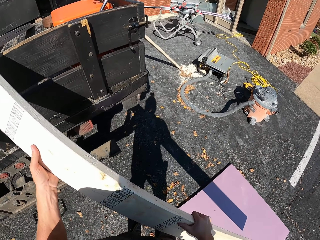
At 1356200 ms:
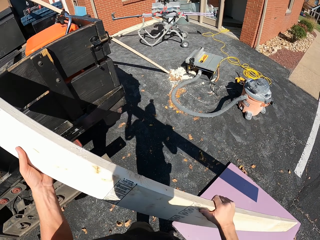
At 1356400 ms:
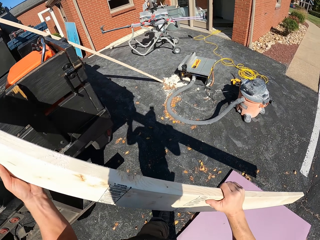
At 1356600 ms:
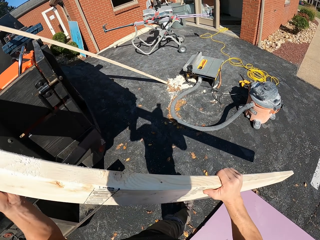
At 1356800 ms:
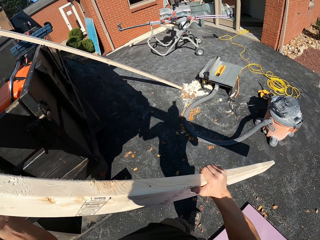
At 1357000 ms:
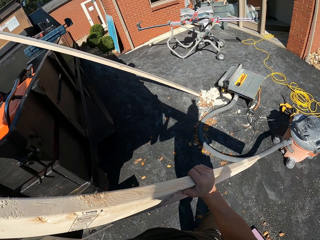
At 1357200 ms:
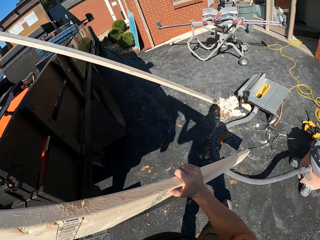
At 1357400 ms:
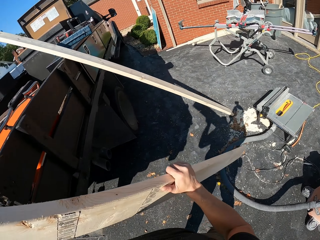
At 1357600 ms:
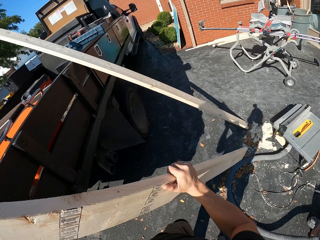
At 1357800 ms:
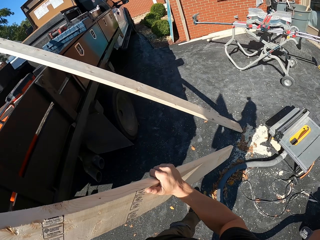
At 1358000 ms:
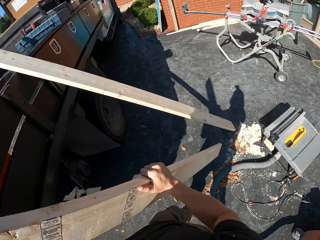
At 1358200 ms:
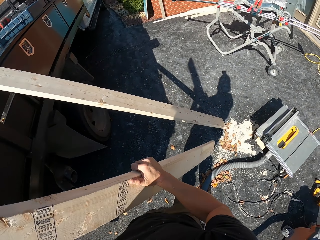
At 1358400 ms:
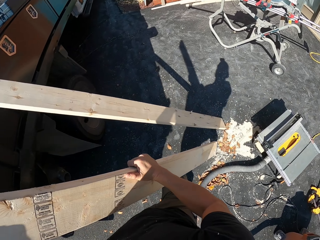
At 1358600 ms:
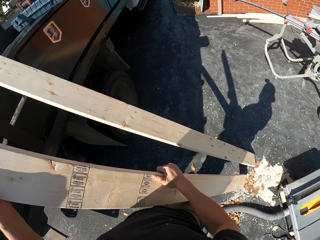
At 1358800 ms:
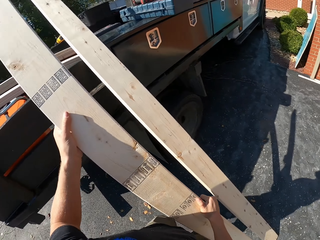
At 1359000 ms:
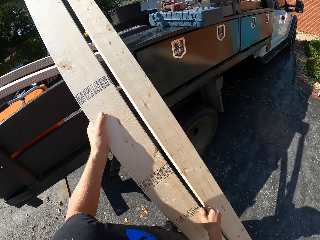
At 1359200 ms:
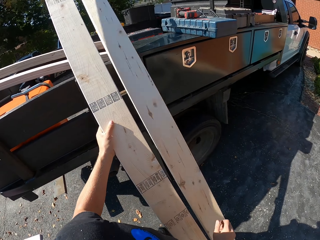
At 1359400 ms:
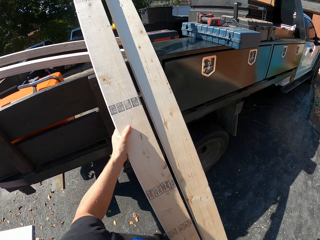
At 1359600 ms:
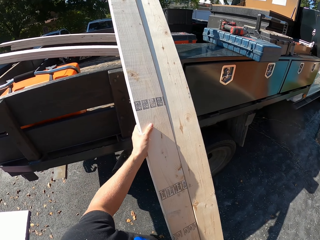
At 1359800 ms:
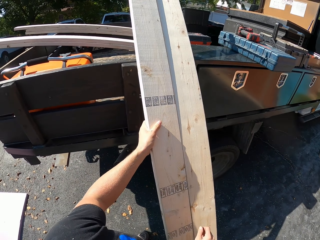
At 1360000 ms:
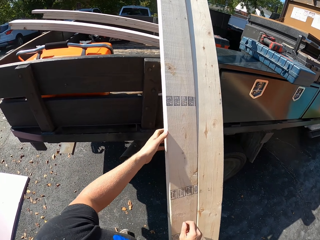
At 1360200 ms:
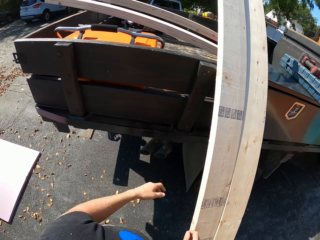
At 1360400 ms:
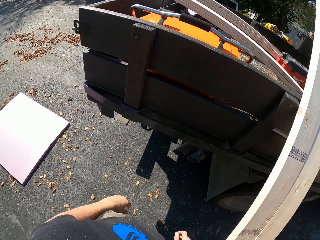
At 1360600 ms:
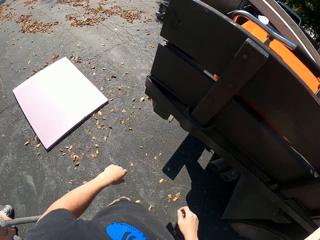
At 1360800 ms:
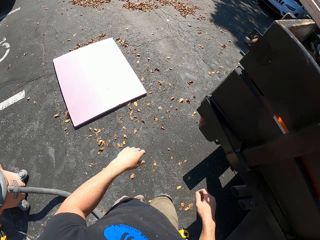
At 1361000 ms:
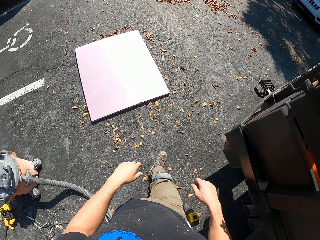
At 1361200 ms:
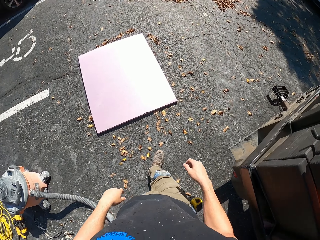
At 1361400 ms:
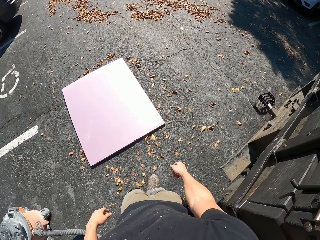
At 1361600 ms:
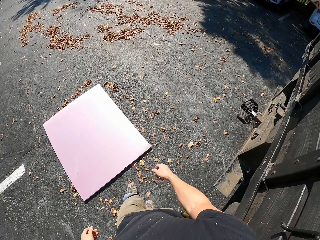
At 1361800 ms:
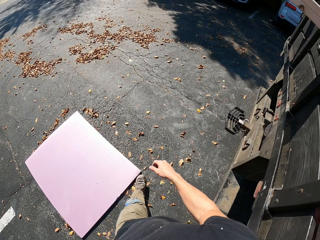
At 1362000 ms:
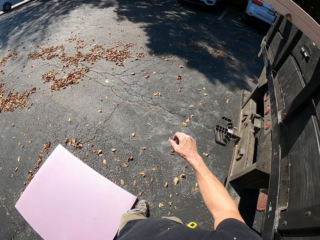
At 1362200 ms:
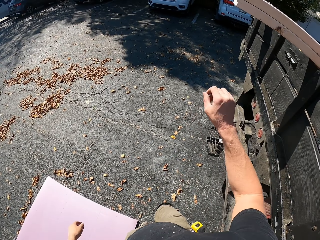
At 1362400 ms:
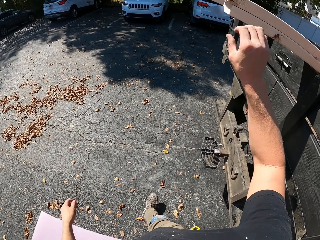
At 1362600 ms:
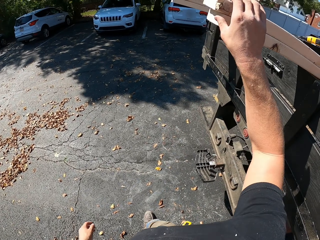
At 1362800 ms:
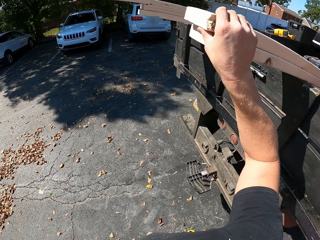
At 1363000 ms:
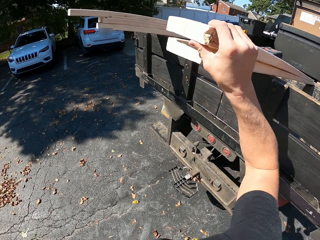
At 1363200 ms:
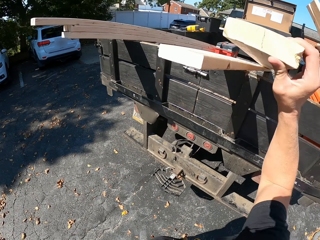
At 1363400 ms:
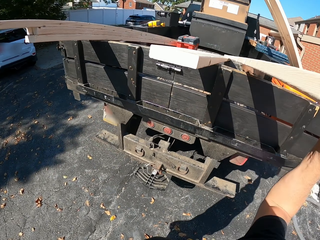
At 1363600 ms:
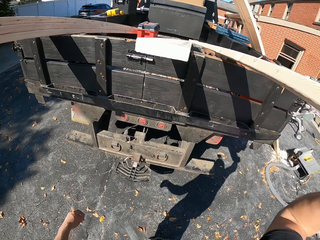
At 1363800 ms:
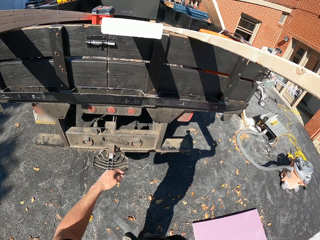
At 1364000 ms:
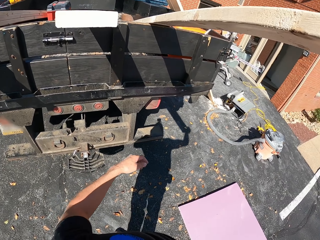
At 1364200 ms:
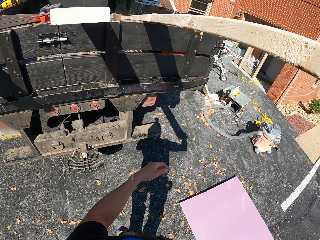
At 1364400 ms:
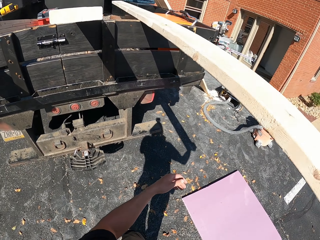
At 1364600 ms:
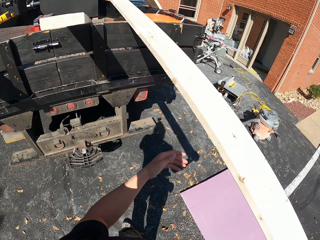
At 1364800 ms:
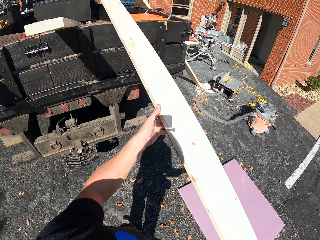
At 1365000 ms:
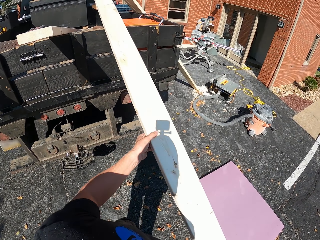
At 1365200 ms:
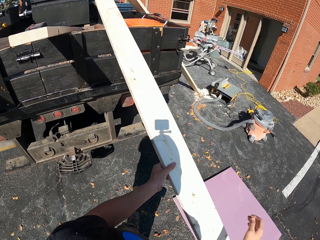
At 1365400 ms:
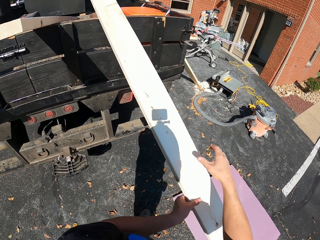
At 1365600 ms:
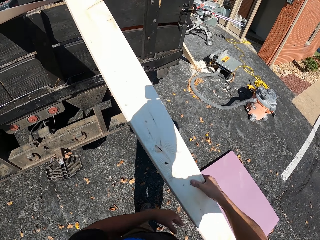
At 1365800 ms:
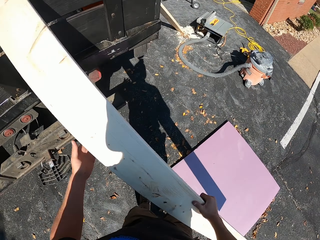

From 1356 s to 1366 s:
The camera wearer places the wood against the truck. They pick up the wood from the truck.

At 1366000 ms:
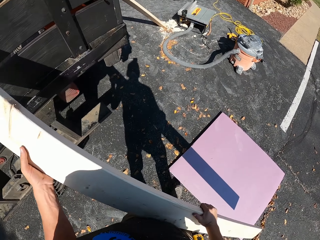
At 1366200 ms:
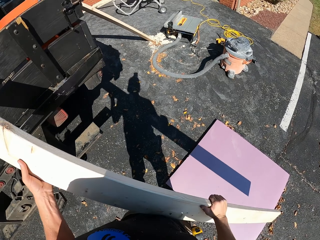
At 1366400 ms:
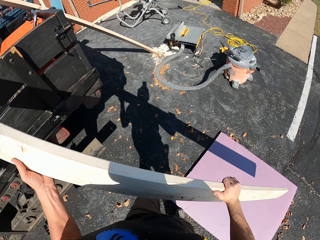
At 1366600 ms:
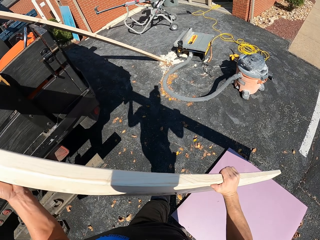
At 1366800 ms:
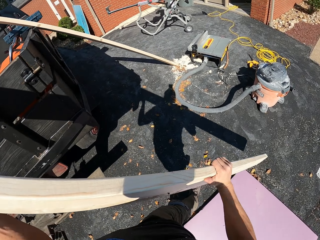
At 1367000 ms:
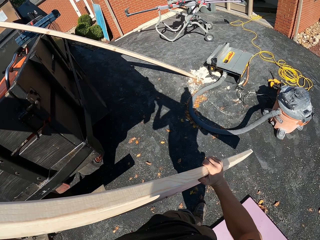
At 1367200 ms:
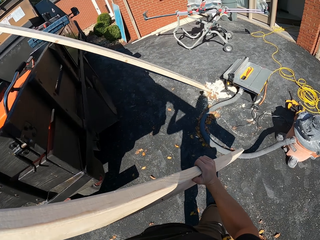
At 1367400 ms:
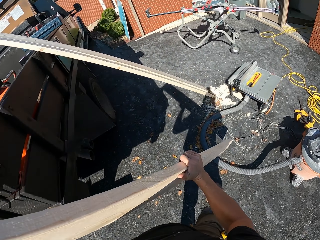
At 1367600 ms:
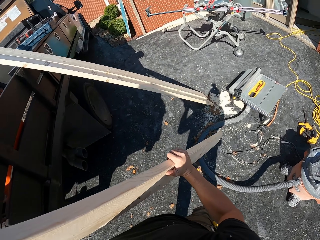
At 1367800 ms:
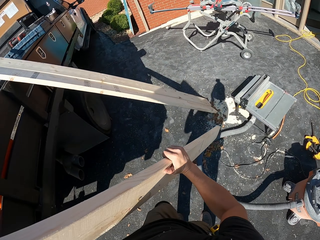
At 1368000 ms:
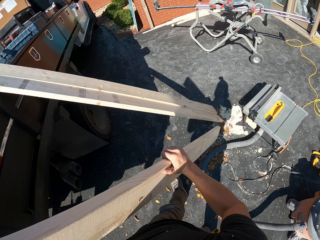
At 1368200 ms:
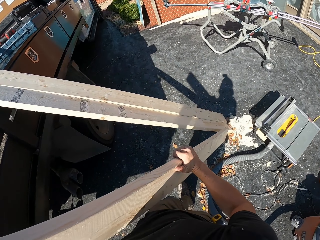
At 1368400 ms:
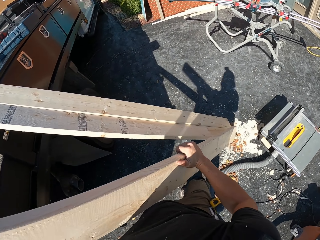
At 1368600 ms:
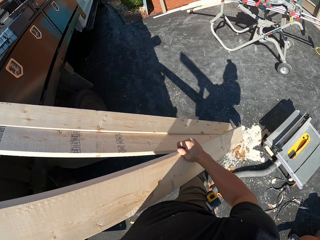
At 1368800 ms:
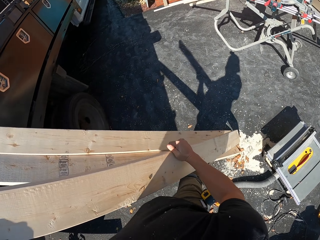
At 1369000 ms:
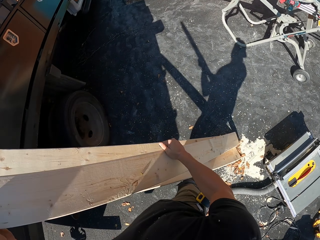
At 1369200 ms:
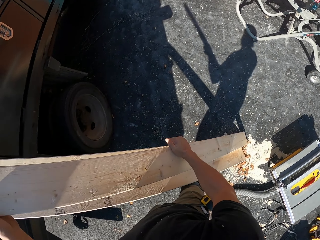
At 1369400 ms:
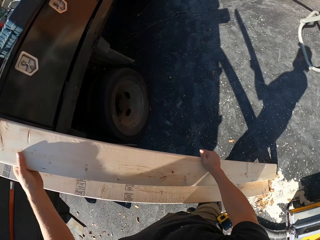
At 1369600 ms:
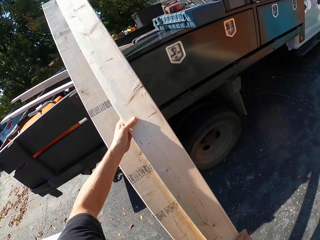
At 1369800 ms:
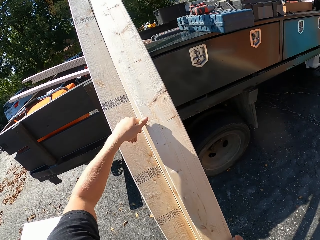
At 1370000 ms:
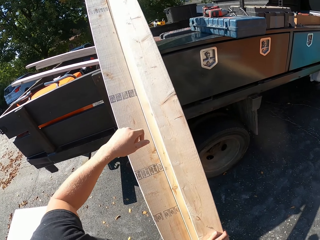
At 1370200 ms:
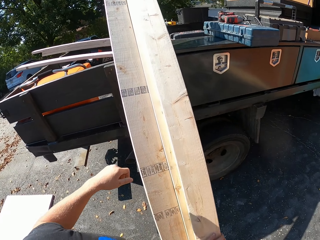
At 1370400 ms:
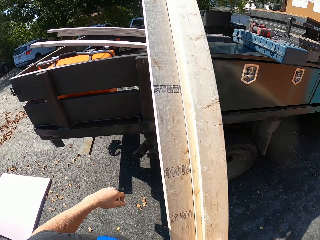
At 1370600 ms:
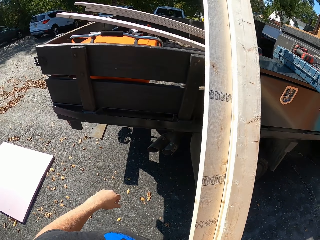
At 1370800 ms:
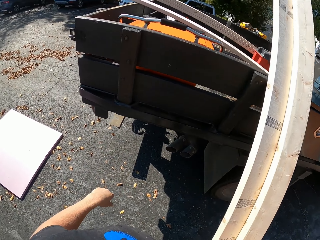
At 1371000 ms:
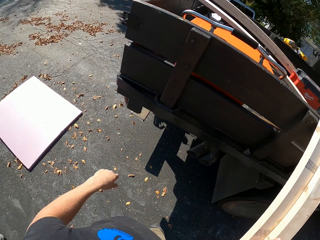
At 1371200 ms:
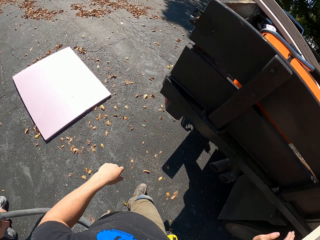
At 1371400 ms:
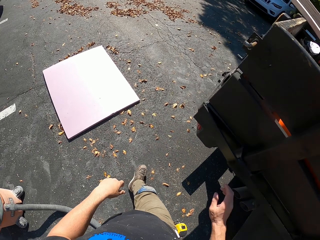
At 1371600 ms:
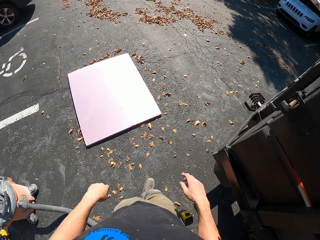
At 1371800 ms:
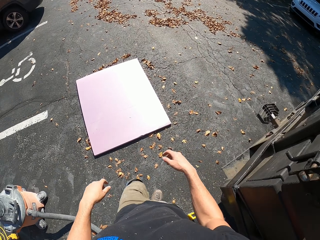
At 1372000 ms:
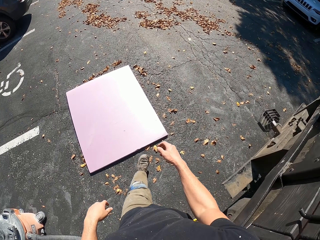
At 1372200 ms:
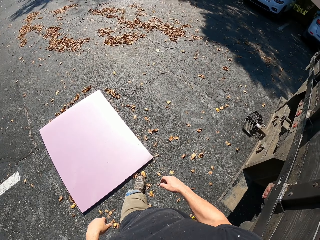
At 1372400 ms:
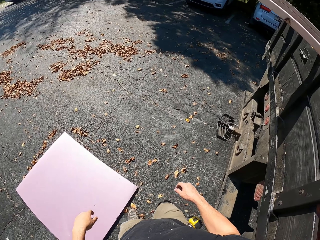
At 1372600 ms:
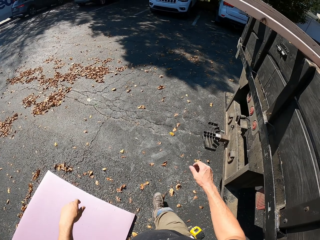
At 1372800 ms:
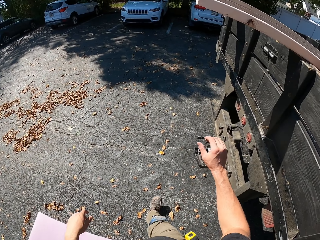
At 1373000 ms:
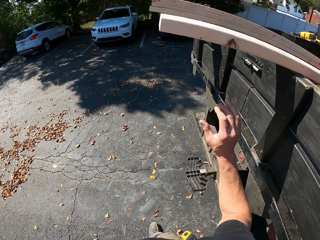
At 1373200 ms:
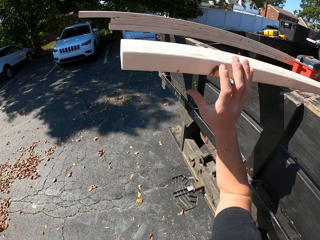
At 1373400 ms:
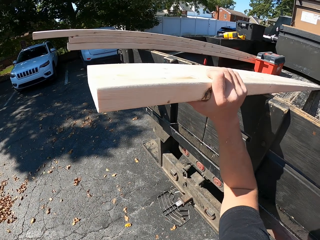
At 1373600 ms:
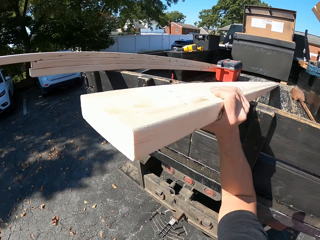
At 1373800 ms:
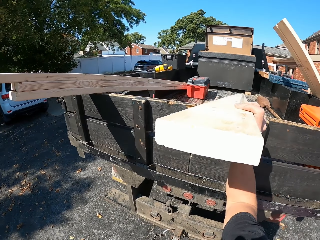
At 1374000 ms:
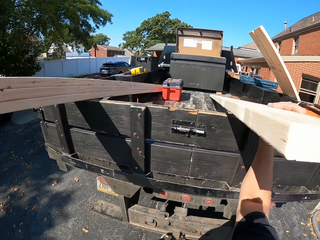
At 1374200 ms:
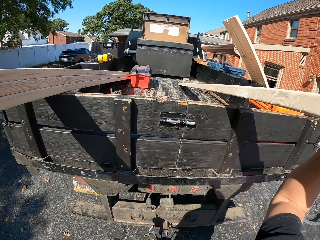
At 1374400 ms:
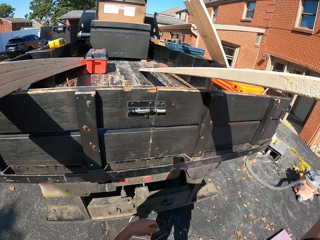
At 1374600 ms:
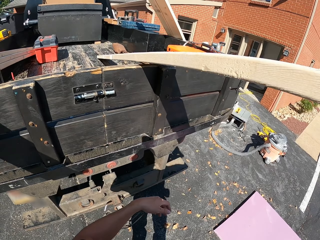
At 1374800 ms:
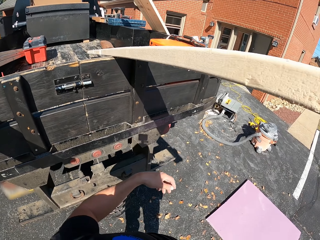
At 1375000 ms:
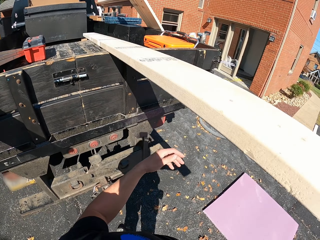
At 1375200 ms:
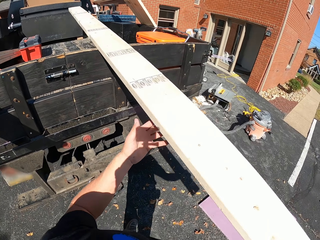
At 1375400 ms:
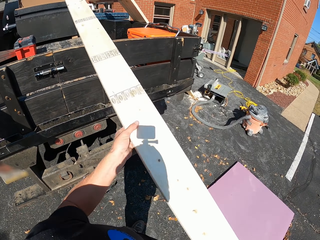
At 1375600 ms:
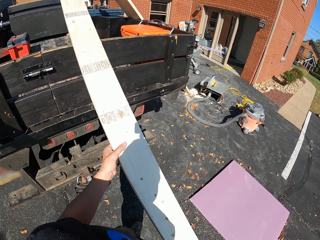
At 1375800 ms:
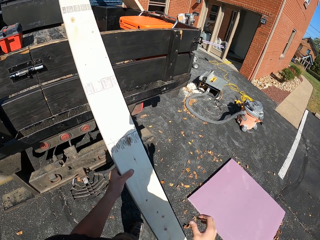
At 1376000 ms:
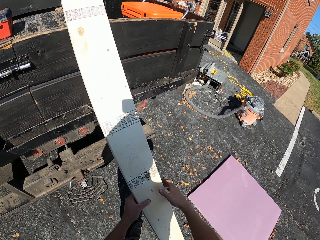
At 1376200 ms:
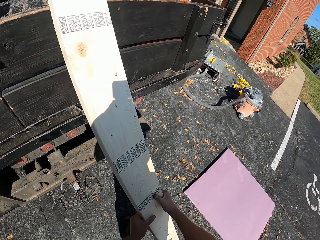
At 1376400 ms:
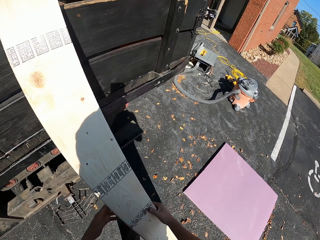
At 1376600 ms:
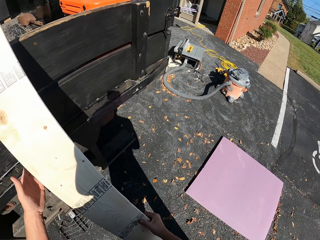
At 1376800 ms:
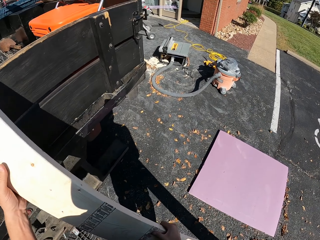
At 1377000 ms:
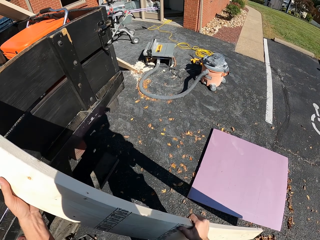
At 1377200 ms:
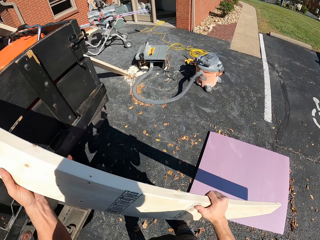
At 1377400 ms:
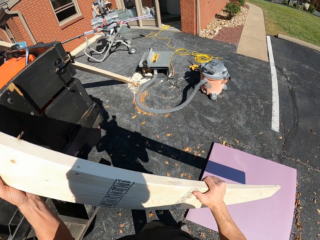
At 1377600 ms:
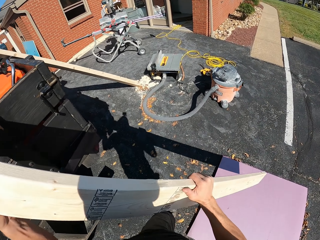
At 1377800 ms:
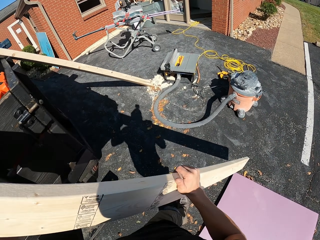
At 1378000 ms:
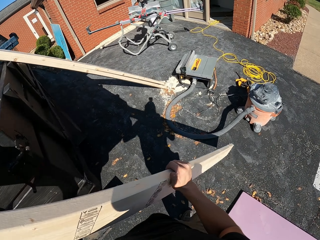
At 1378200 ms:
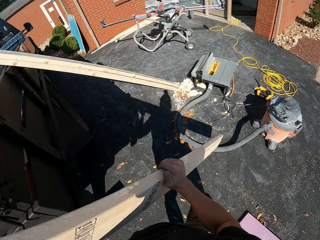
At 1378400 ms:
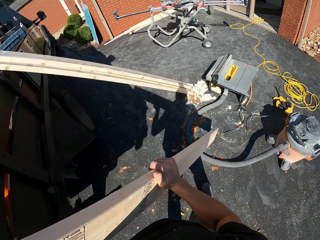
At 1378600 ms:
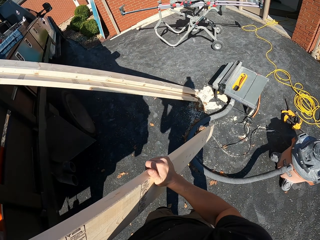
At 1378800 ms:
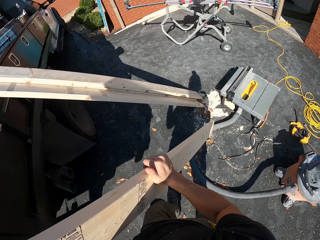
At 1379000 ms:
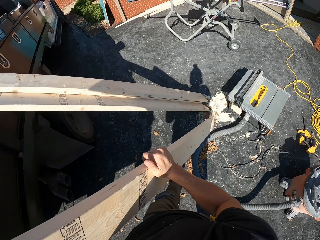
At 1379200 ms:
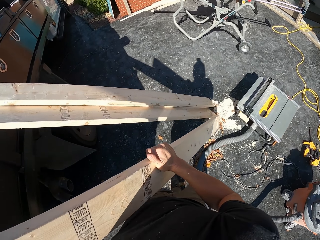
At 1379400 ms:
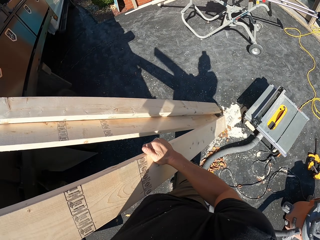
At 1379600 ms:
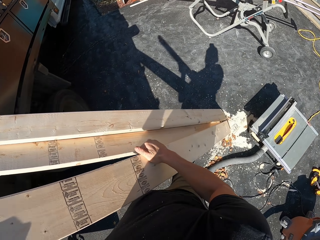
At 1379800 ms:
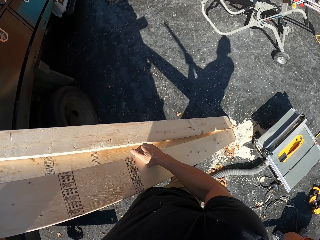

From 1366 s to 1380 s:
The camera wearer walks around and carries the timber. They lean the timber on the truck. They walk around, turn around and walk to the truck. They pull timber from the truck. They carry the timber and walk around.
